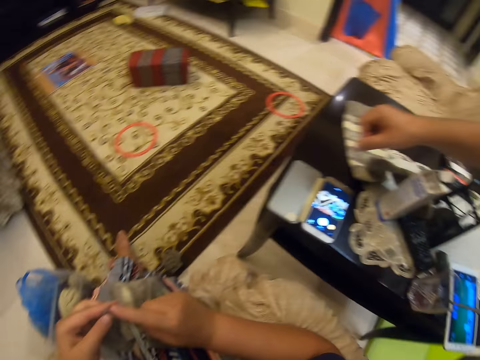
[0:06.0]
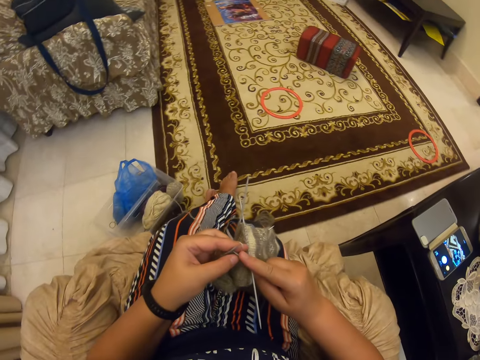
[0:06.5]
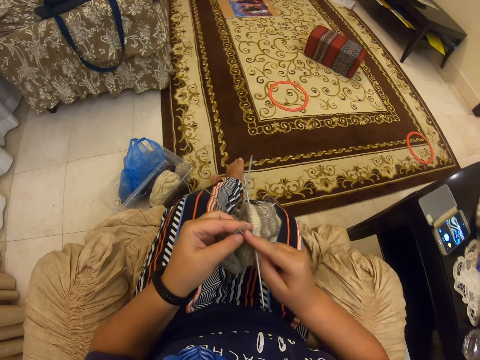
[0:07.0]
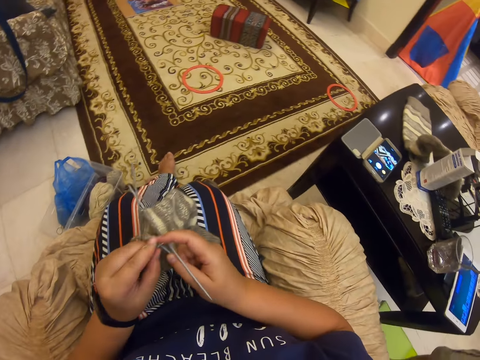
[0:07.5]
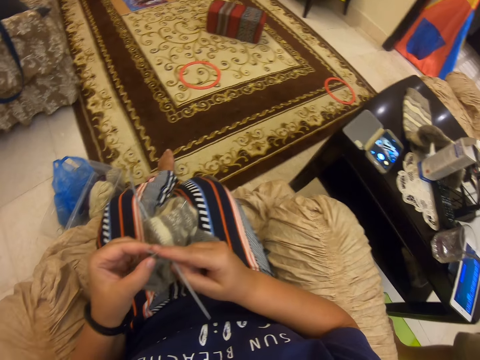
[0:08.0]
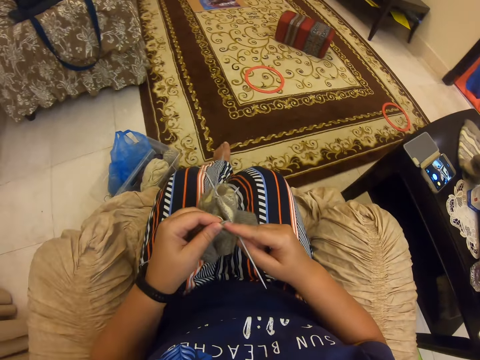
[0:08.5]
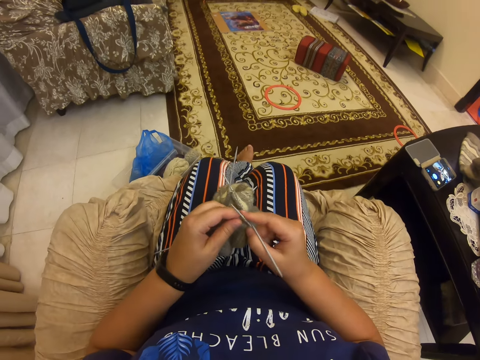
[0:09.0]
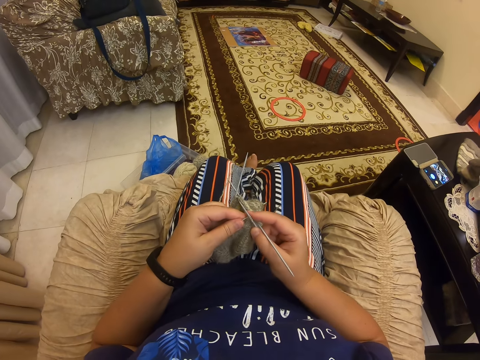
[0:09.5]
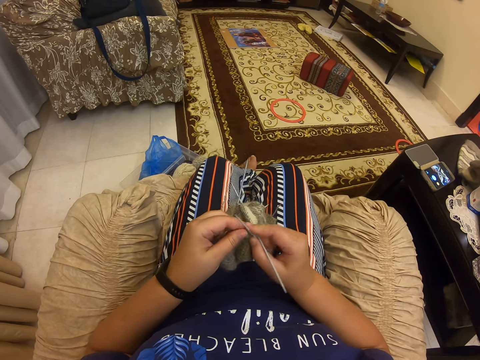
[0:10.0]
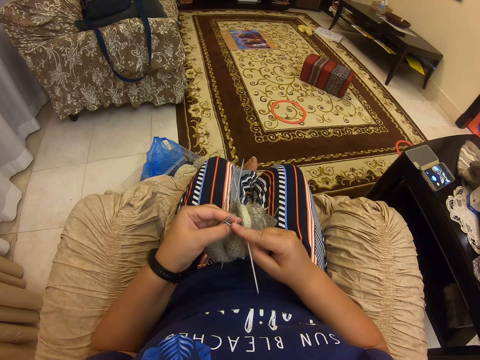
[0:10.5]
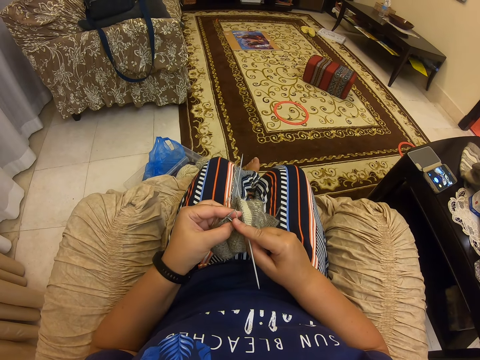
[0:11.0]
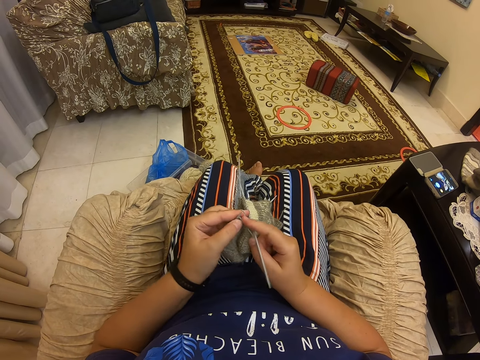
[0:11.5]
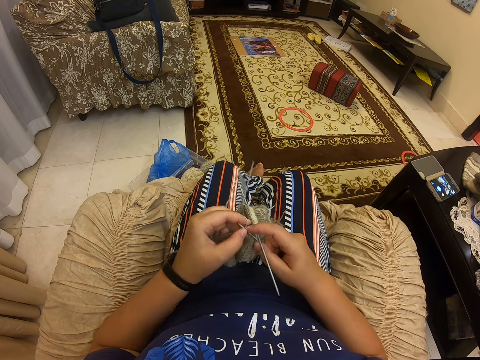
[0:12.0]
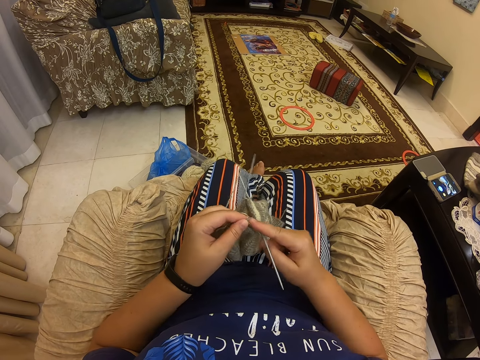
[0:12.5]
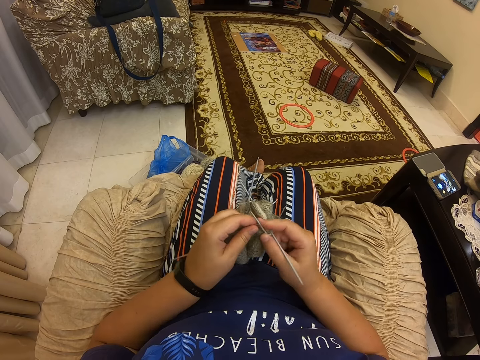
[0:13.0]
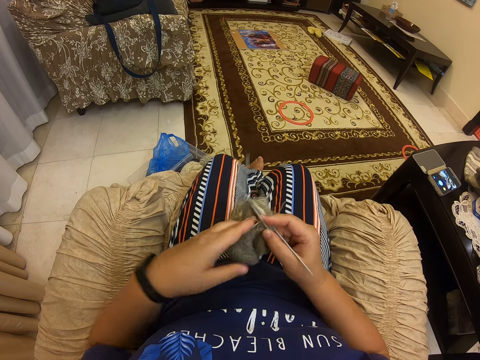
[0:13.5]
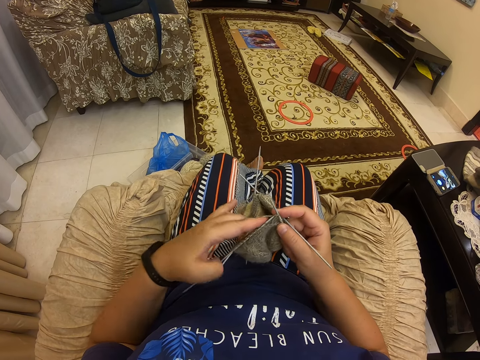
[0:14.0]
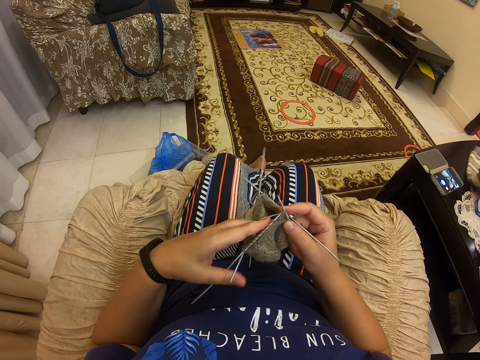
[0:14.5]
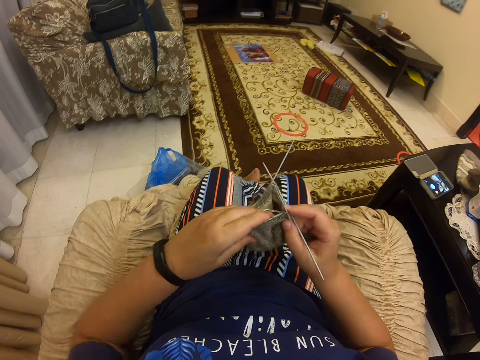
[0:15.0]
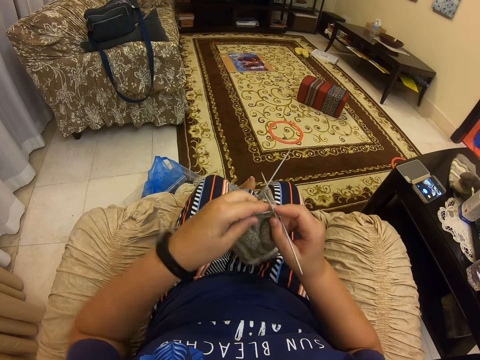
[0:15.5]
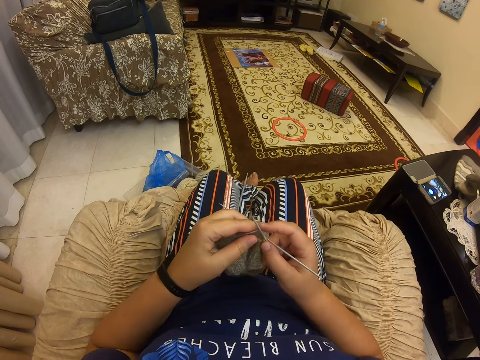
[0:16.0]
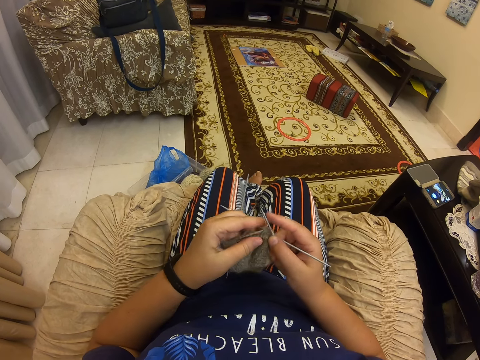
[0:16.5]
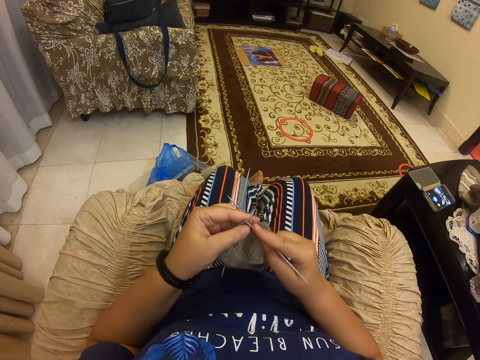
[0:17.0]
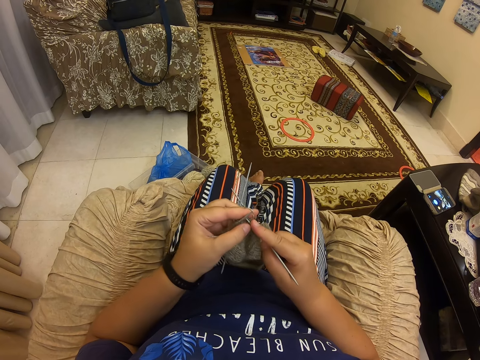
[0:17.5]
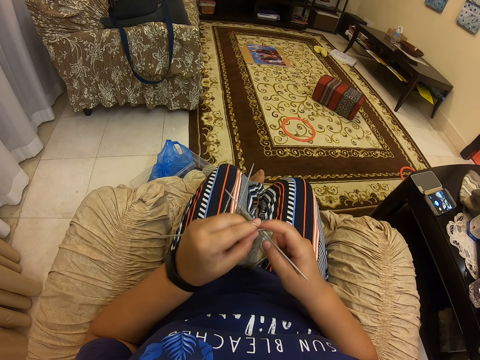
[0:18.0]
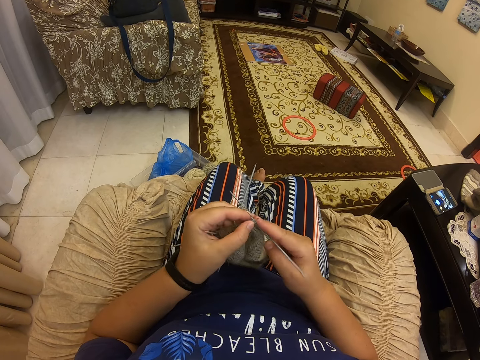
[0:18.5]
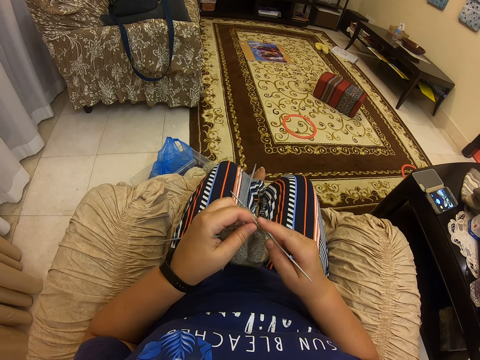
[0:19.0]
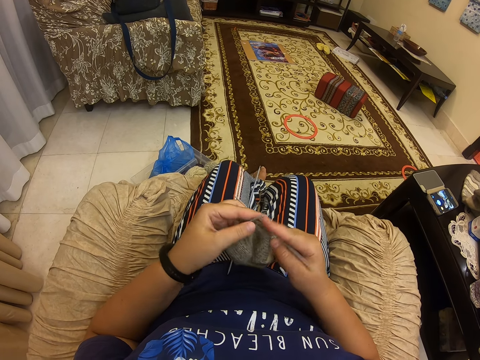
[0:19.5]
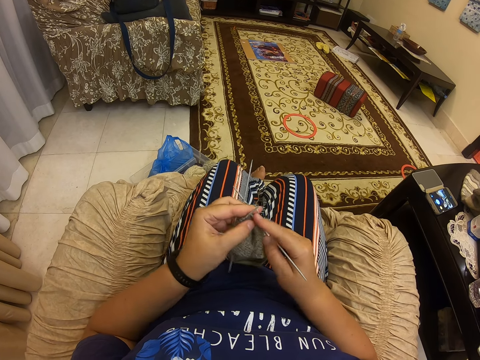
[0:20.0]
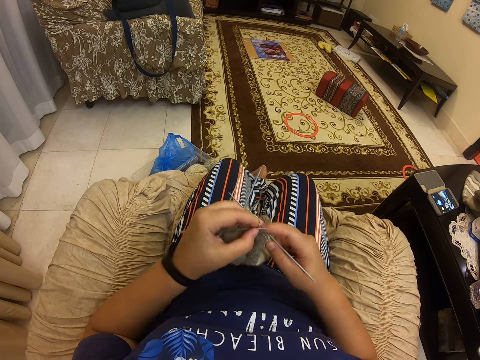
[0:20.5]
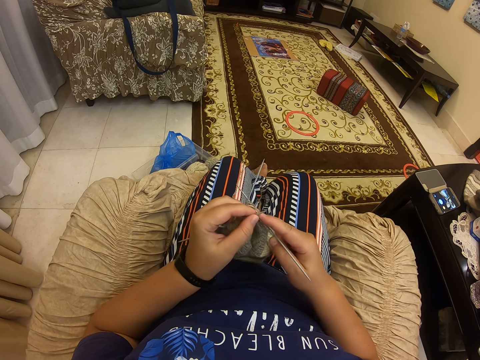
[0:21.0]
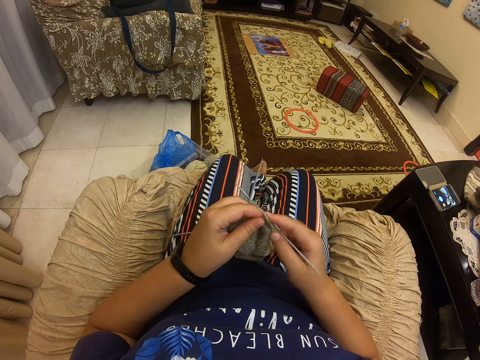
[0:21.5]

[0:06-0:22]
The camera wearer crochets the sweater with the crocheting needle and a thread. They converse with a man. They crochet the sweater with the crocheting needle and the thread. They hold the sweater. They sew the sweater.

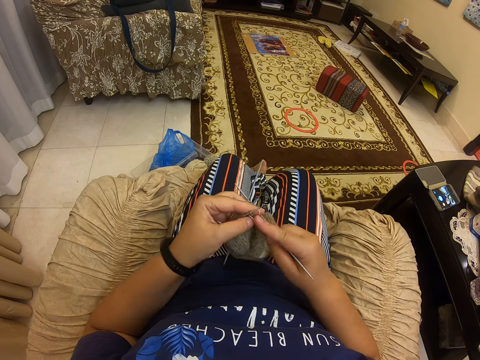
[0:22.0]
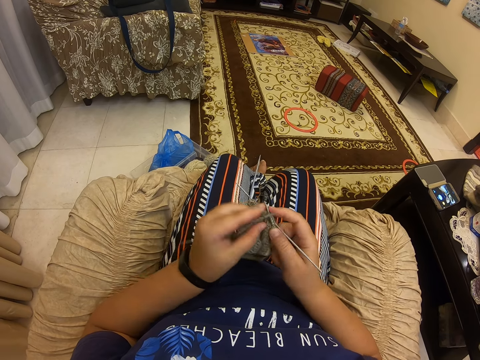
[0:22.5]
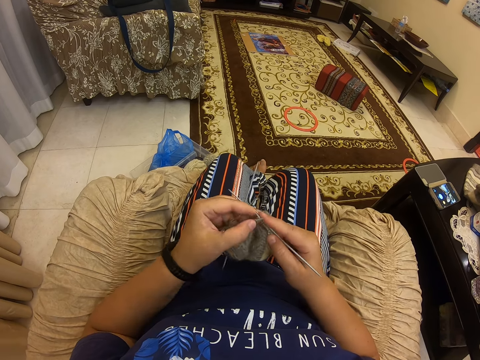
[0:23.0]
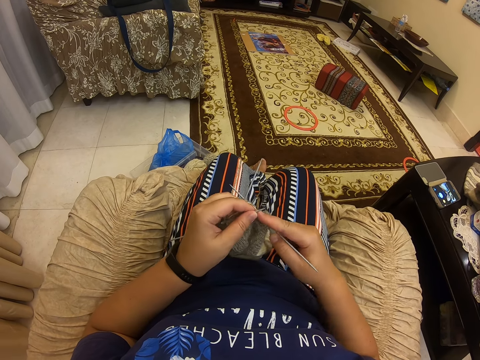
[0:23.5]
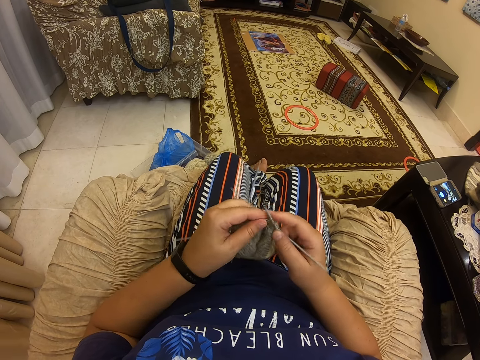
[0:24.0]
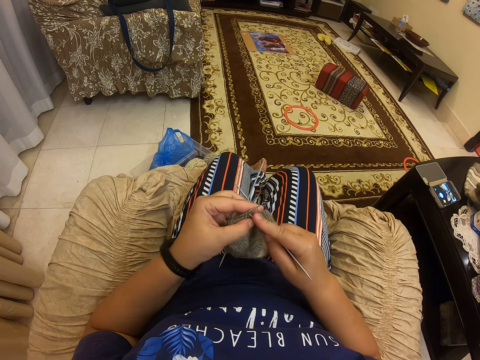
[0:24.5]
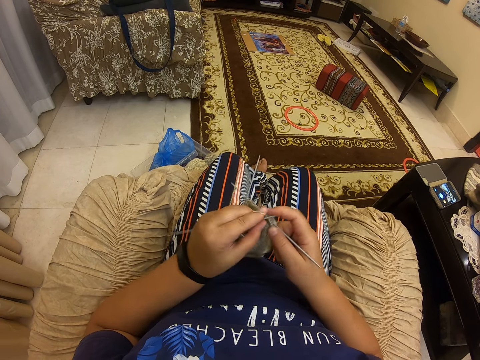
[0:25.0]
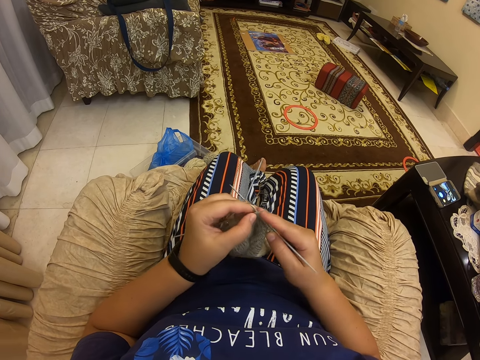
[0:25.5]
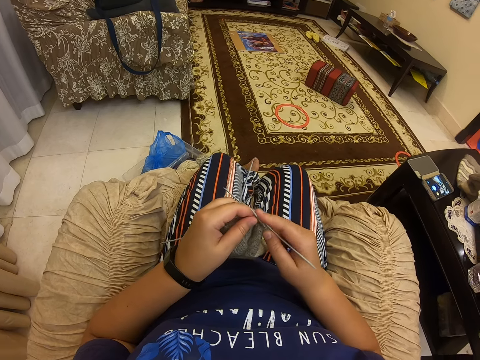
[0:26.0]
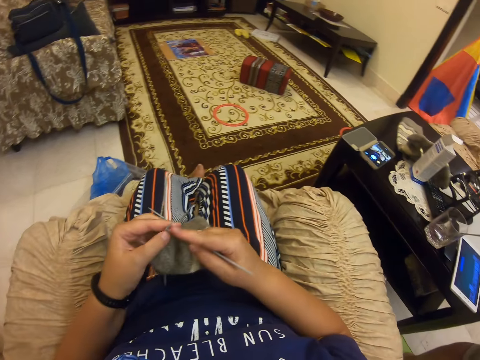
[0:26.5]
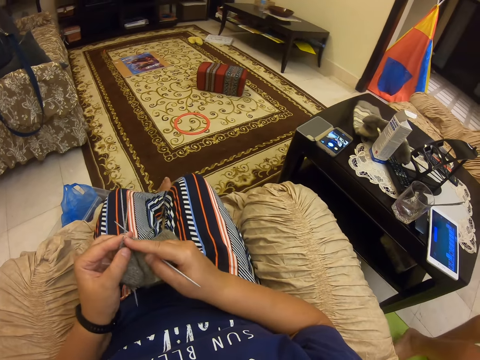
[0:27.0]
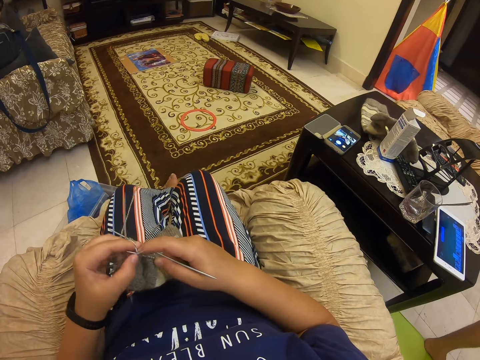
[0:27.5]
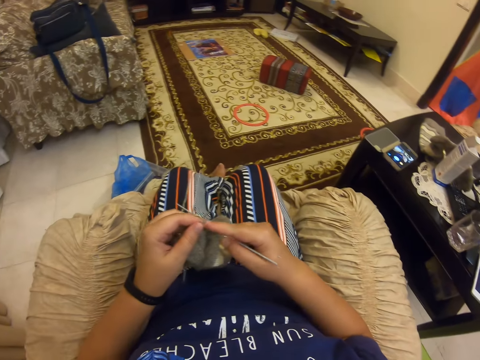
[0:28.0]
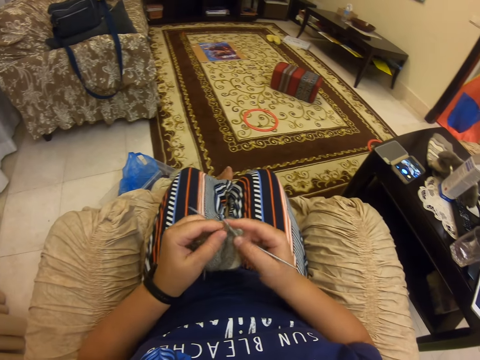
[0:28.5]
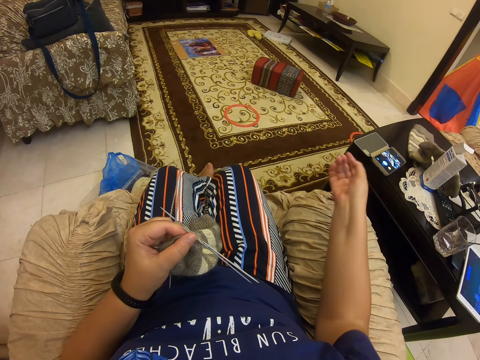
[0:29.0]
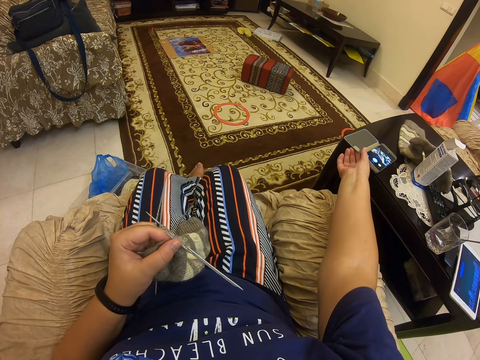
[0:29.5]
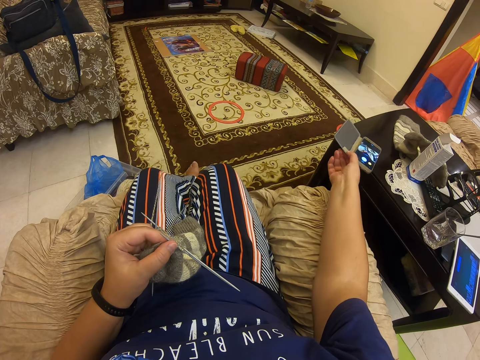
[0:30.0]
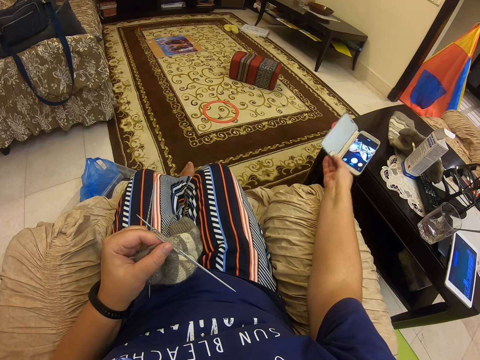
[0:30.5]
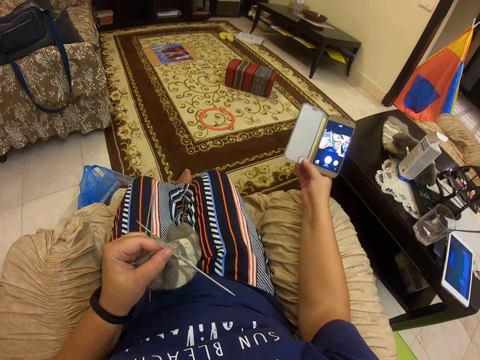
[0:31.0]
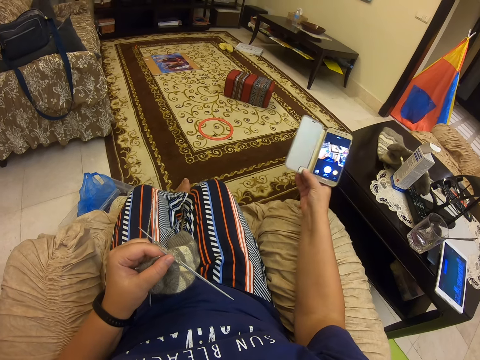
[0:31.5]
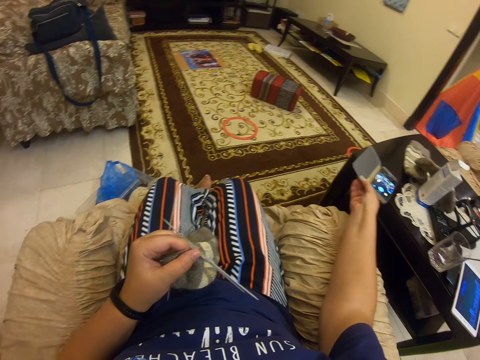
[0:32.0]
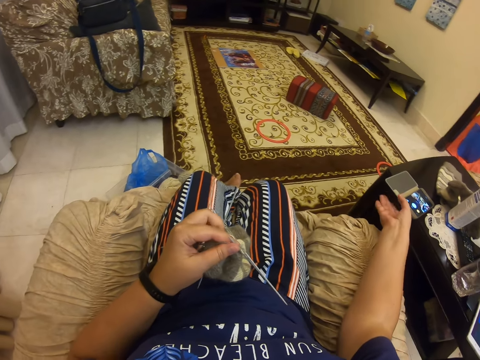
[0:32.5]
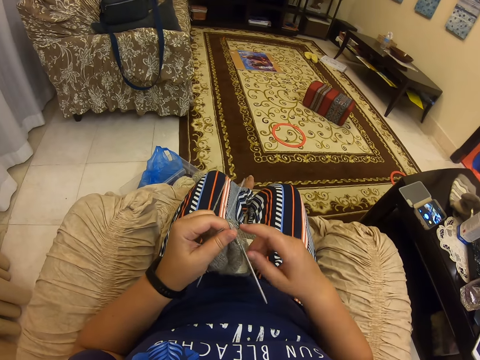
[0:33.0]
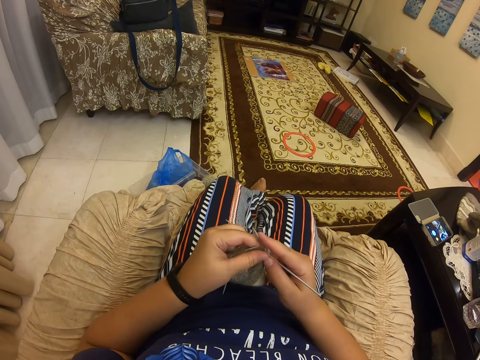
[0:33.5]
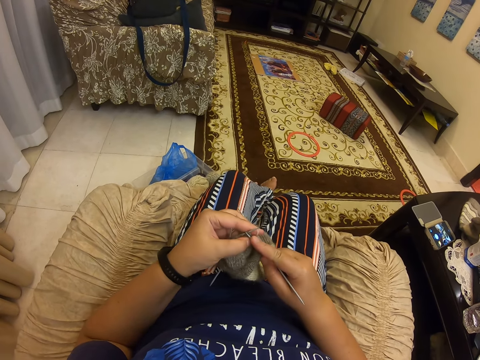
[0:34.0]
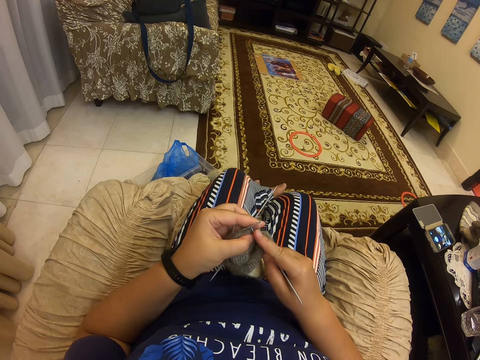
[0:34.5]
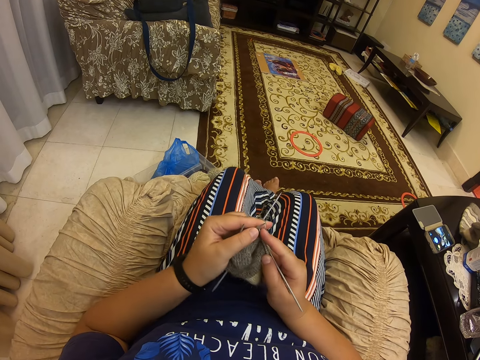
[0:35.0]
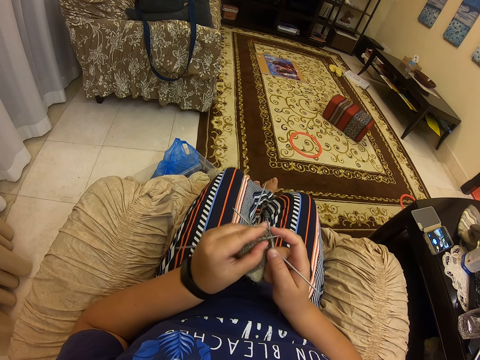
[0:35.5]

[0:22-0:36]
The camera wearer picks up the cellphone on top of the table. They hold the phone. They stare at the cellphone. They put the cellphone on top of the table. They crochet the sweater with the crocheting needle and a thread.
